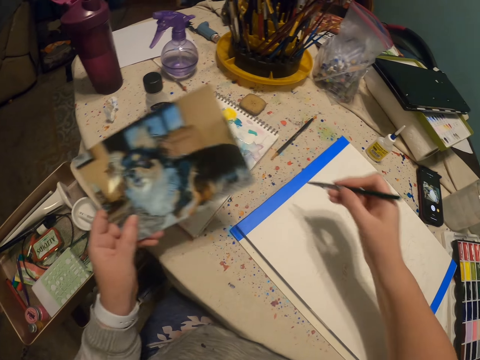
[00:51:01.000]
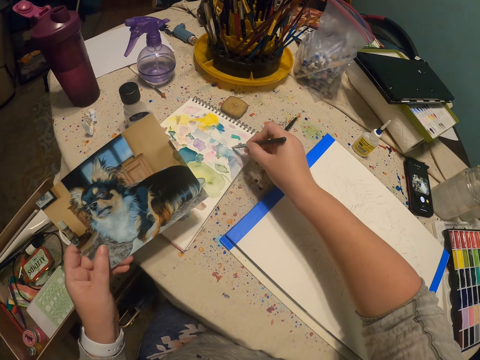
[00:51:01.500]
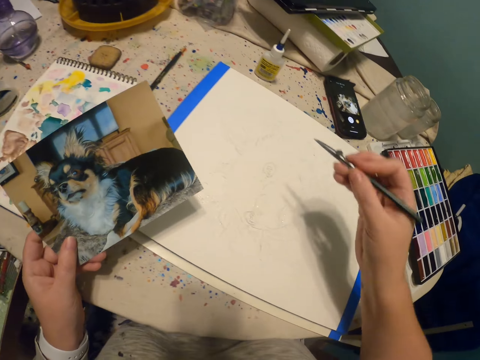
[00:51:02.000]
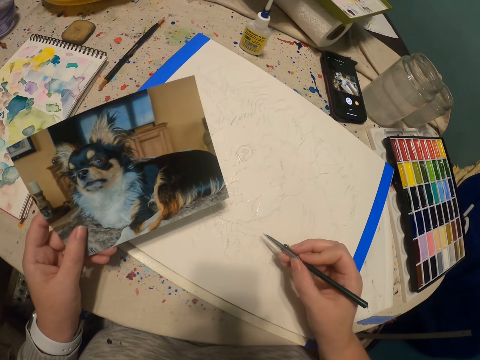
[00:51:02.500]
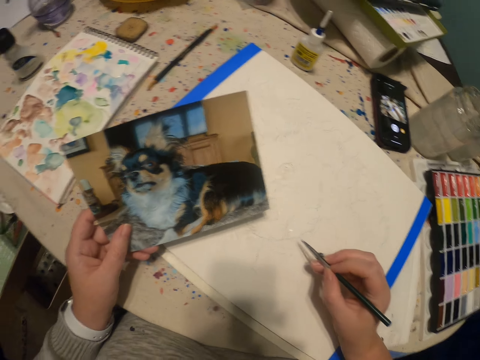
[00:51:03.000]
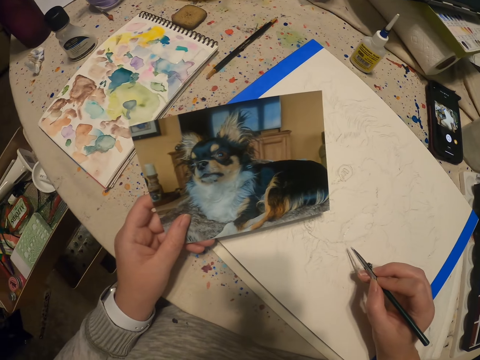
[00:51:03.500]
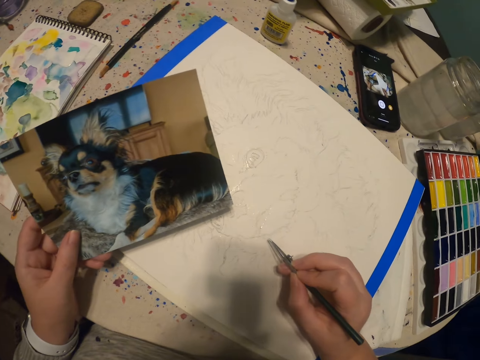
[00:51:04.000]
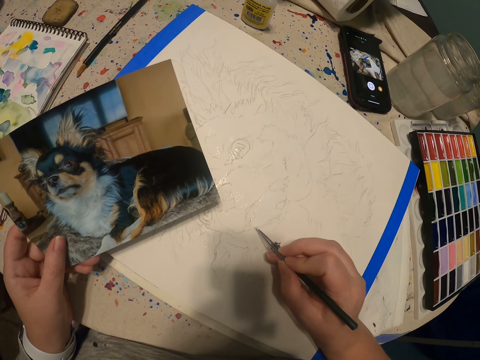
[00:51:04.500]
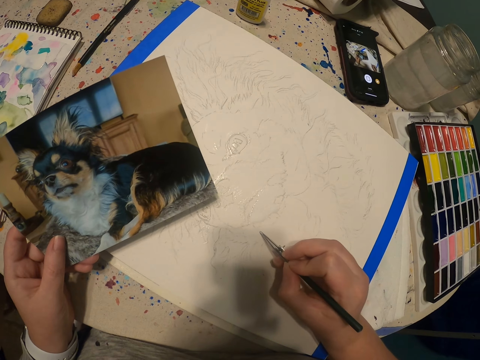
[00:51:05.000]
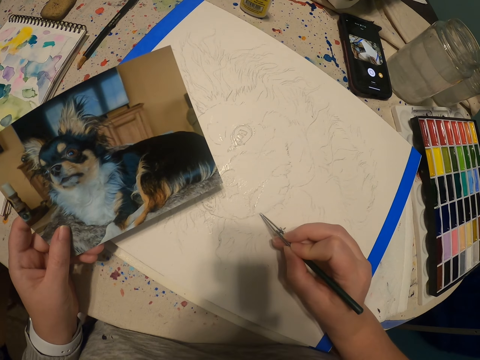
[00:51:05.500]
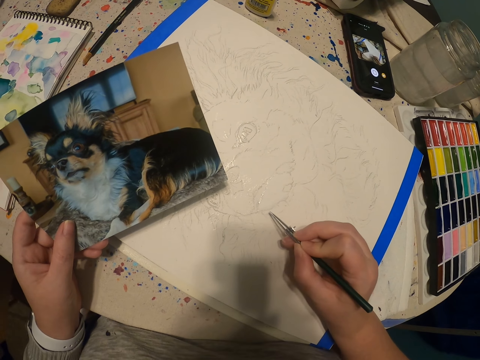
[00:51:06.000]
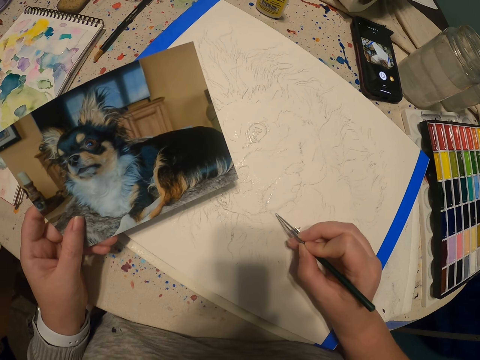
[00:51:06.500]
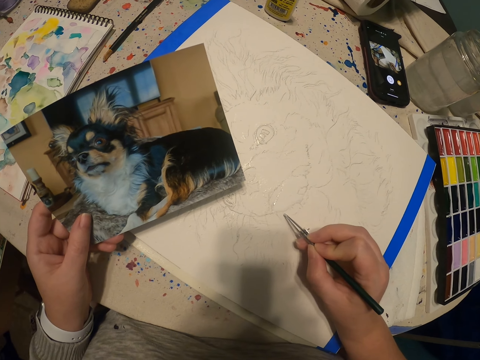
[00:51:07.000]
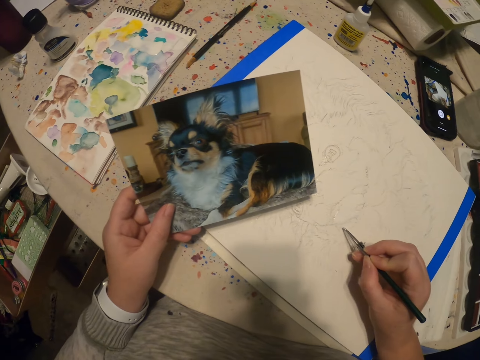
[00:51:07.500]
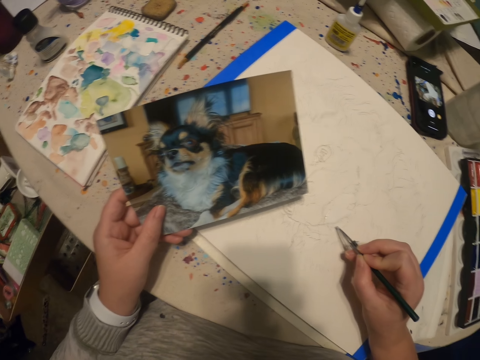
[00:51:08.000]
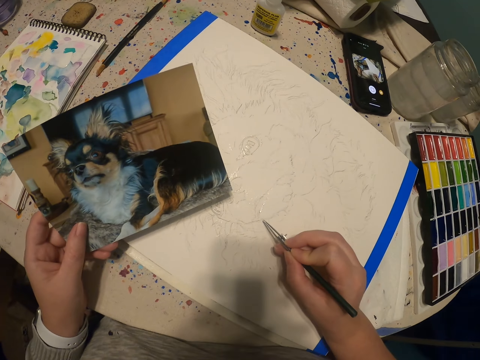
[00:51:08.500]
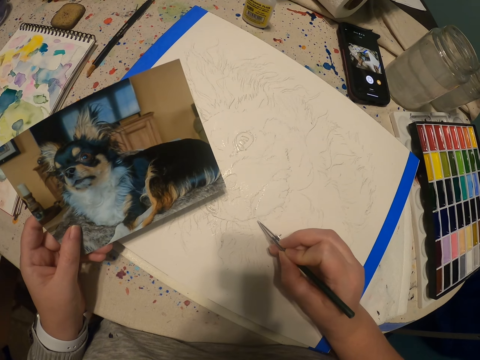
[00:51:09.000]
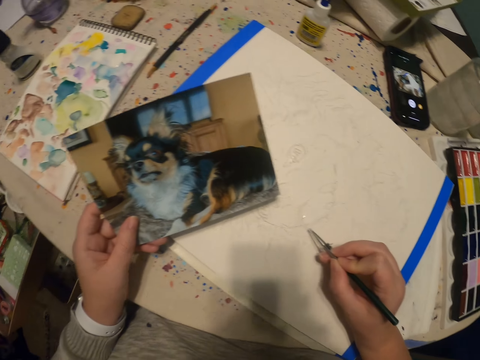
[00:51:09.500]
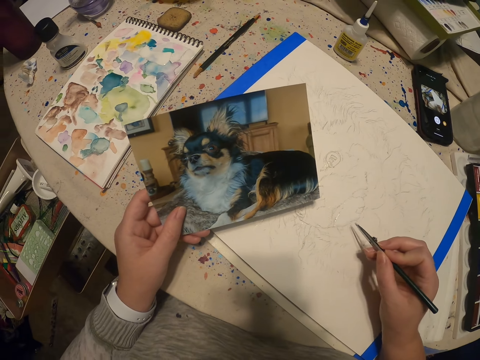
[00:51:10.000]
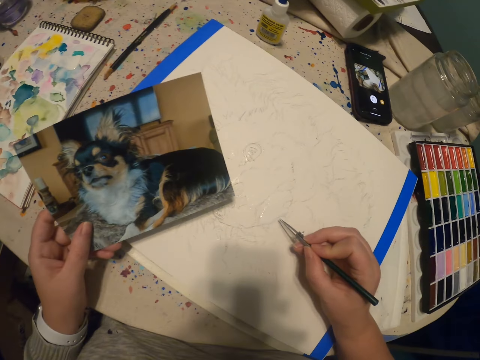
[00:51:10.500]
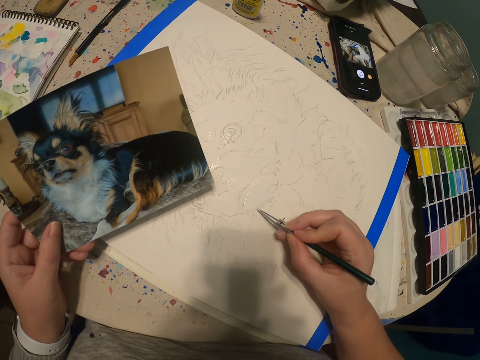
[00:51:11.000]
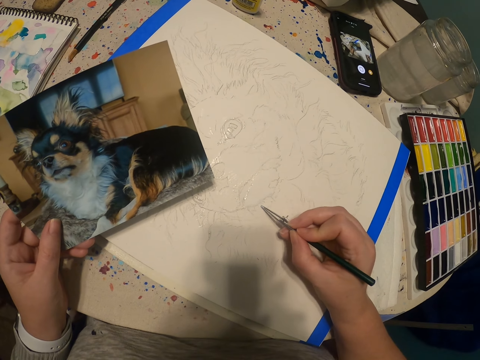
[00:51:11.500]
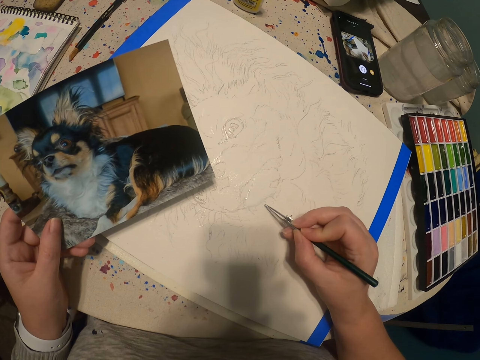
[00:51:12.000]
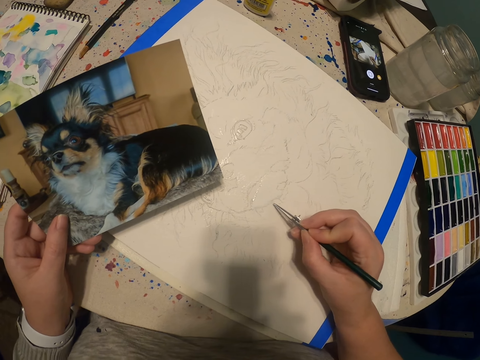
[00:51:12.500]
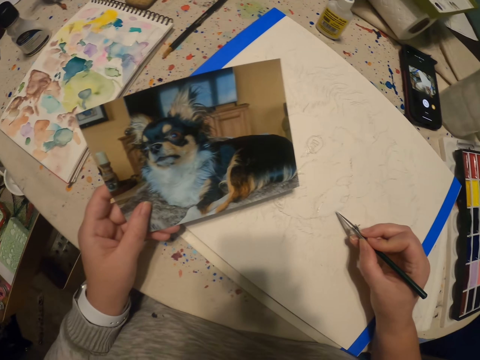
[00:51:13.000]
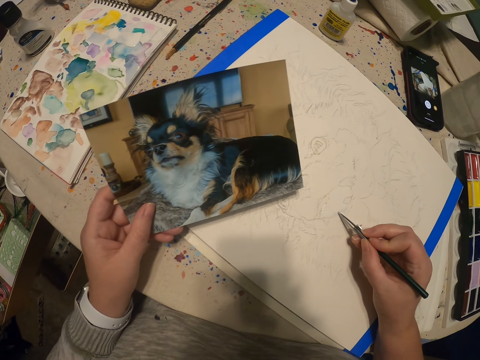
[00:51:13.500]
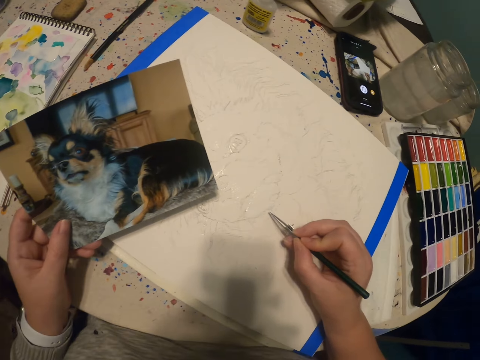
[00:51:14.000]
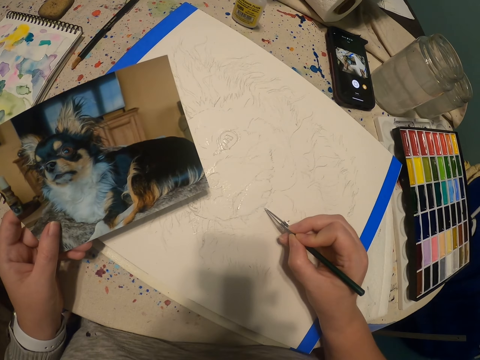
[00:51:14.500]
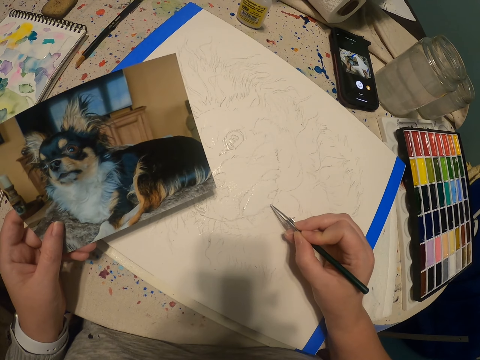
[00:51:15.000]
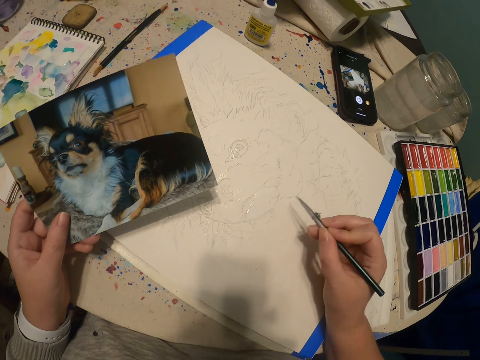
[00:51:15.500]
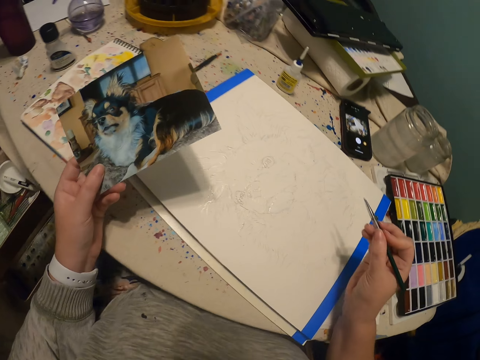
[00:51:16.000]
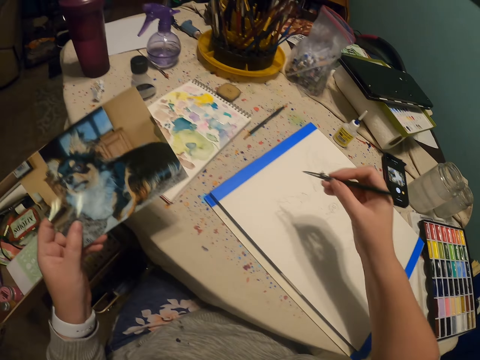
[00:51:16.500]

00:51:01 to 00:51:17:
The camera wearer puts the paint pen or paintbrush to the paint on the book. They draw a picture of a dog with the paint pen on the canvas. They view the picture. They view the picture again. They paint on the canvas using the paintbrush. They view the picture. They paint on the canvas using the paintbrush. They view the picture. They paint on the canvas using the paintbrush.

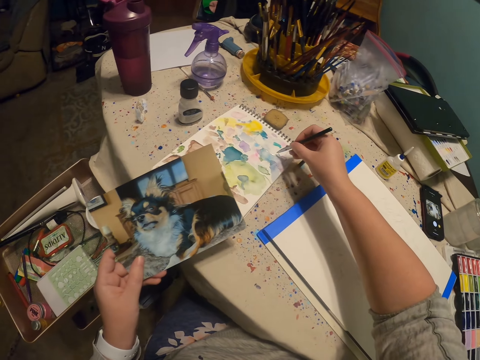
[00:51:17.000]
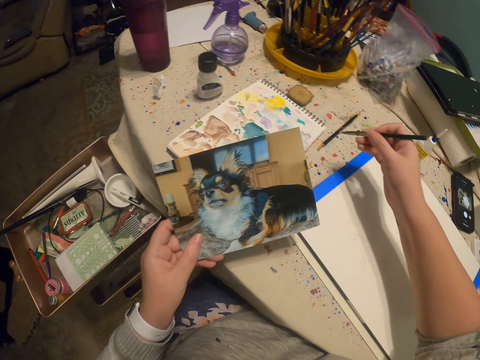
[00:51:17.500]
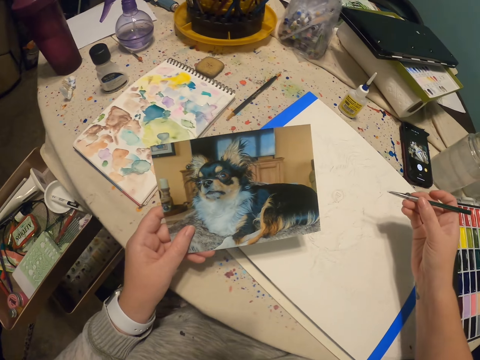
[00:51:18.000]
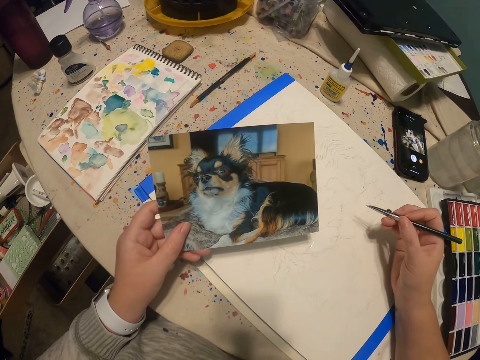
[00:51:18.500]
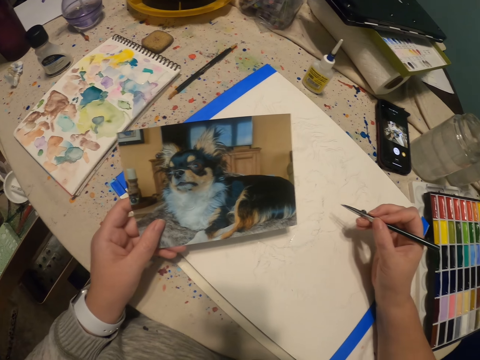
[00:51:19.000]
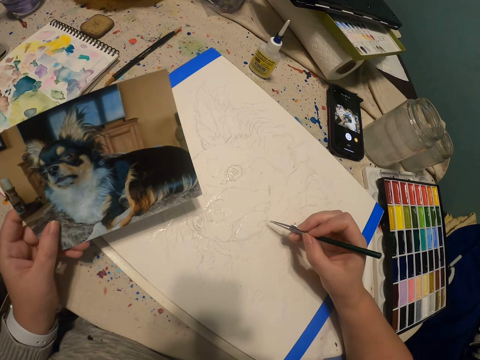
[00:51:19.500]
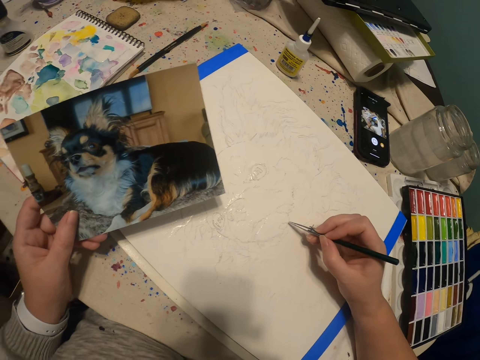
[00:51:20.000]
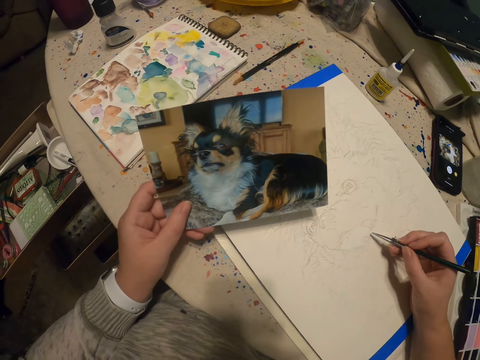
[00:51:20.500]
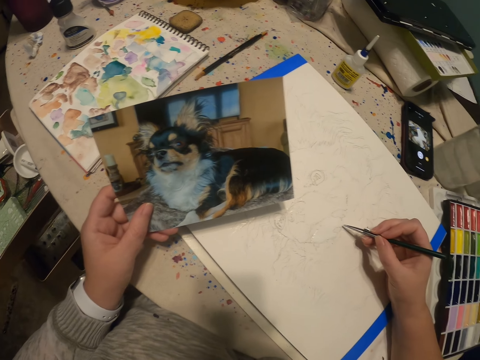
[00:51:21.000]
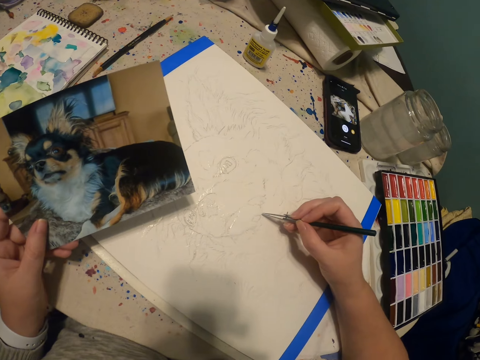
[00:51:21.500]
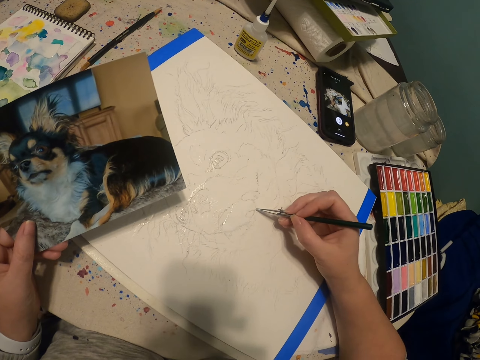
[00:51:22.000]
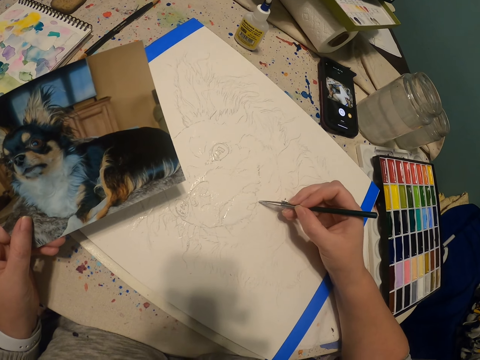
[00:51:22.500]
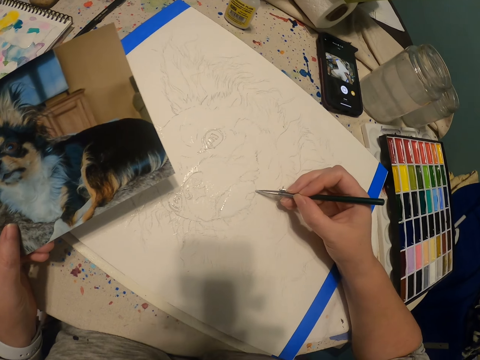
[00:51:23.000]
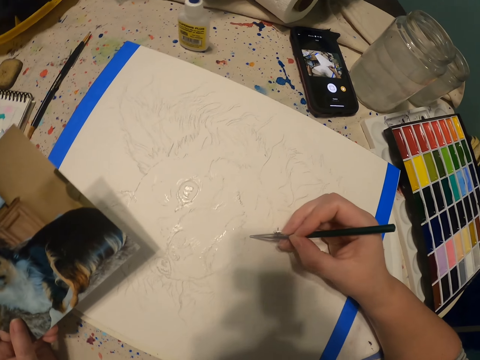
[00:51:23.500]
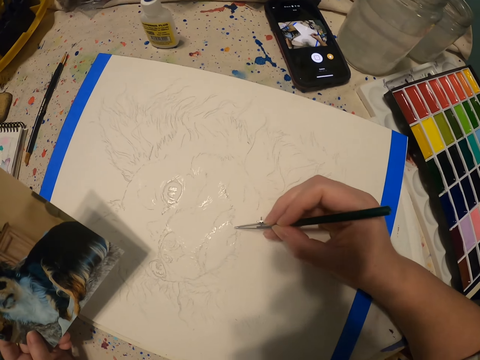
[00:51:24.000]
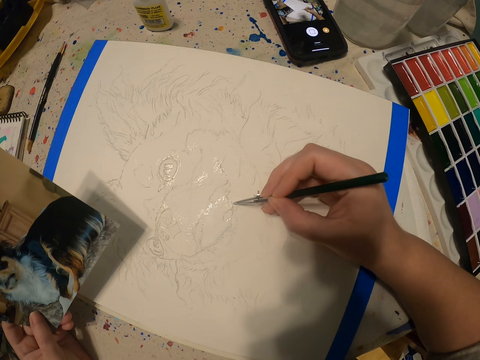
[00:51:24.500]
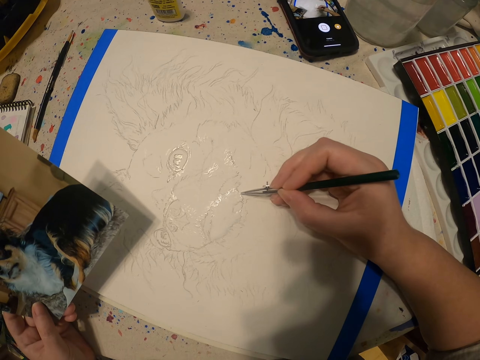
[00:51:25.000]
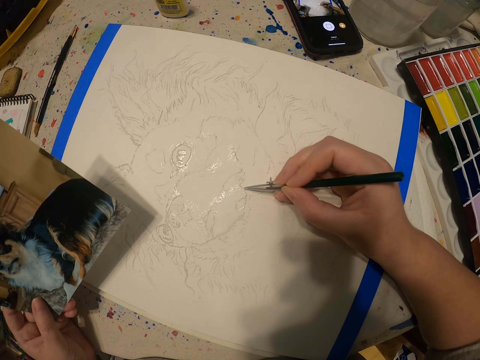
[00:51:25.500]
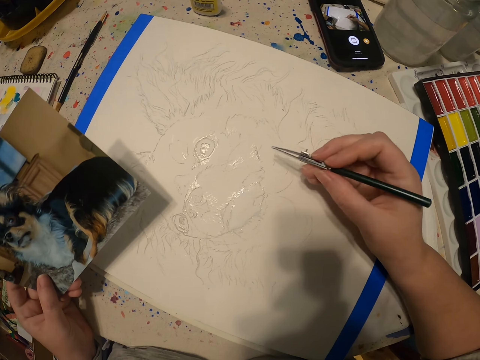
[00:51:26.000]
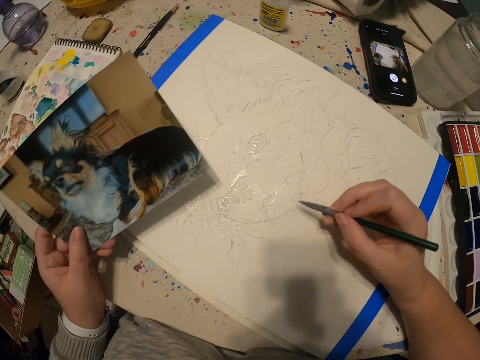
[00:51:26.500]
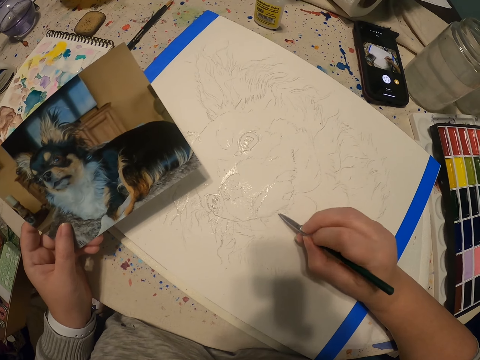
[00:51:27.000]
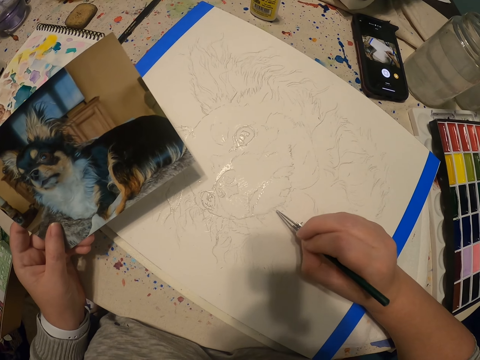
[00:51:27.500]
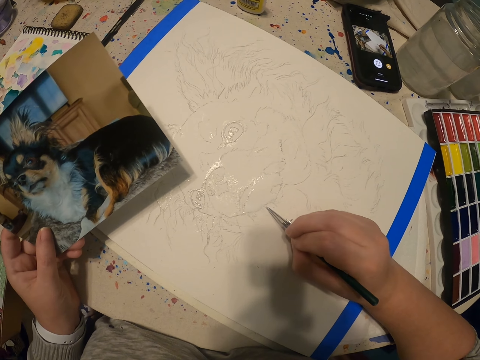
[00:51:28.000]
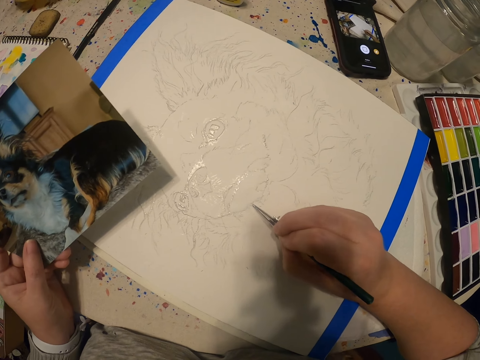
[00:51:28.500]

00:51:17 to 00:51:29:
The camera wearer puts the paint pen or paintbrush to the paint on the book. They view the picture. They draw a picture of a dog with the paint pen. They paint on the canvas using the paintbrush.
